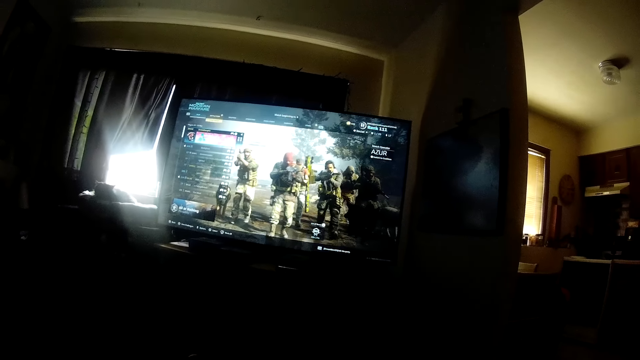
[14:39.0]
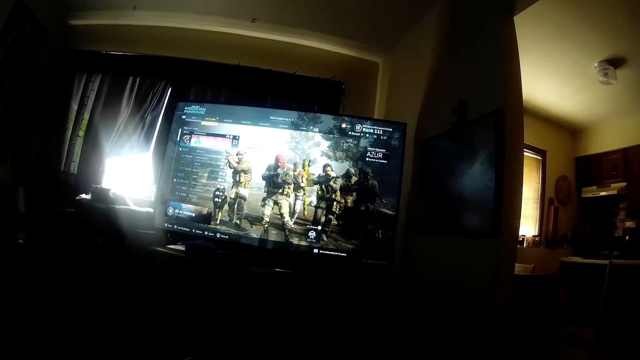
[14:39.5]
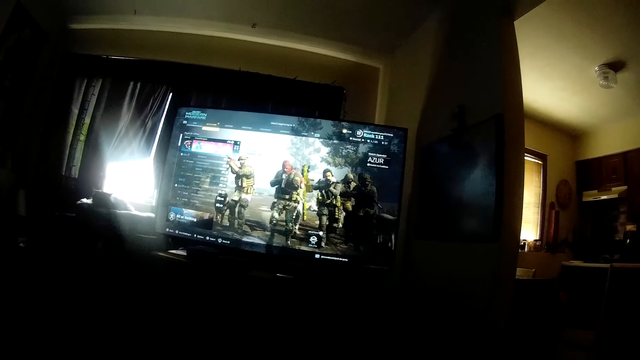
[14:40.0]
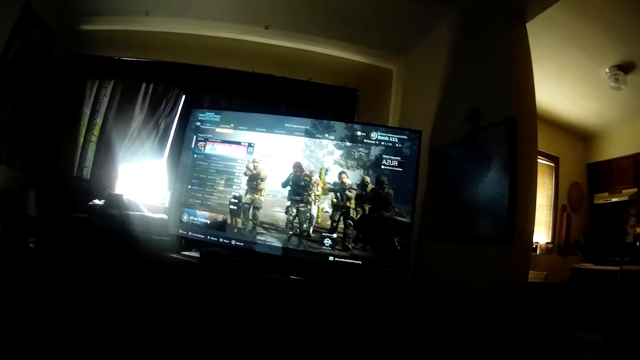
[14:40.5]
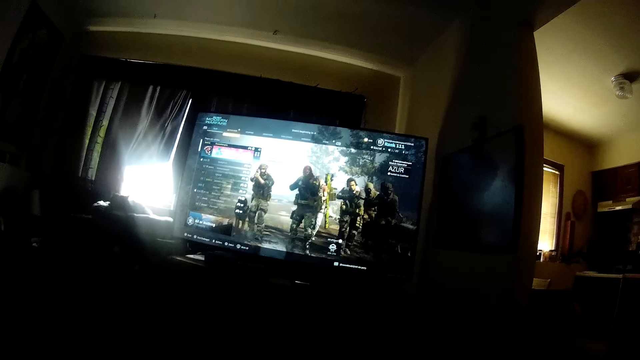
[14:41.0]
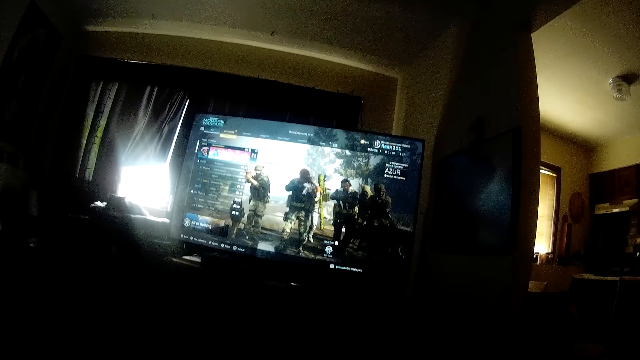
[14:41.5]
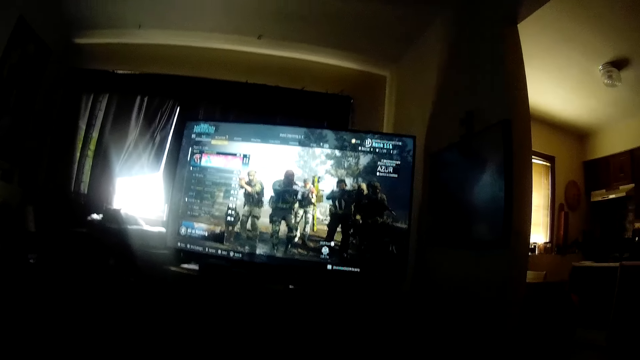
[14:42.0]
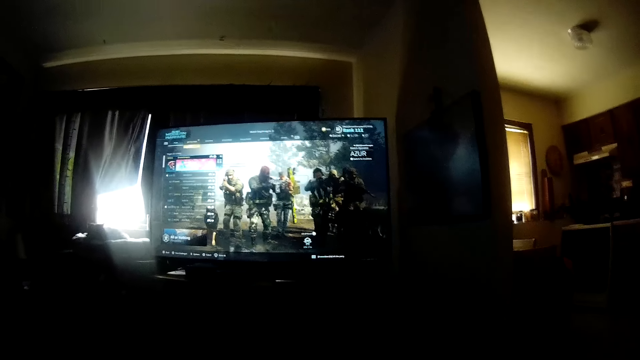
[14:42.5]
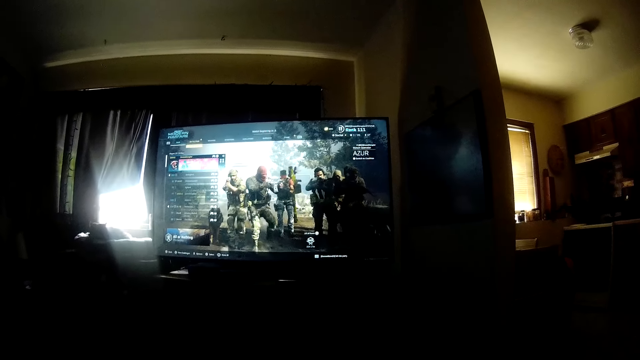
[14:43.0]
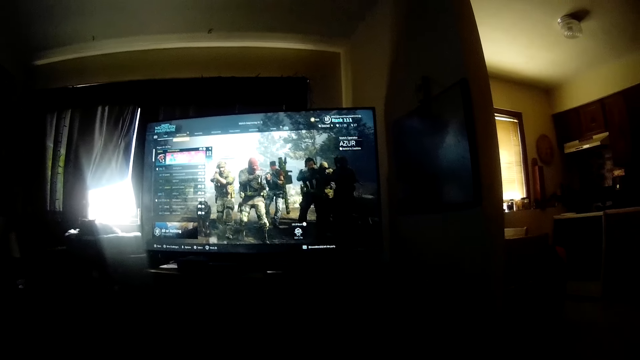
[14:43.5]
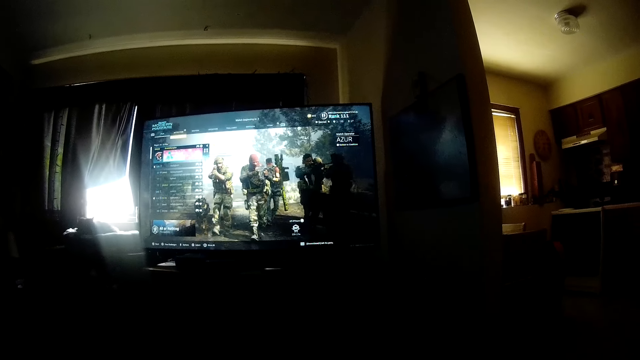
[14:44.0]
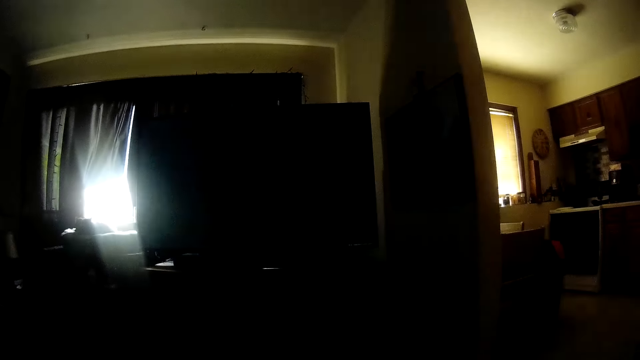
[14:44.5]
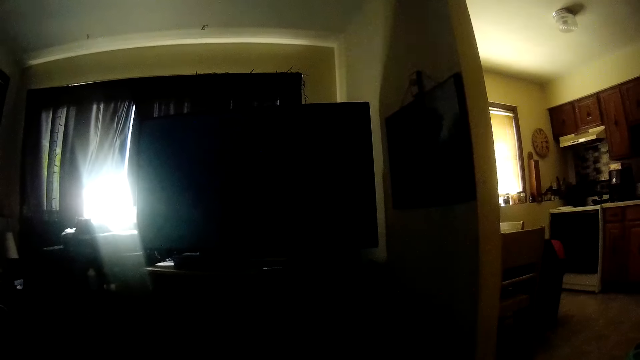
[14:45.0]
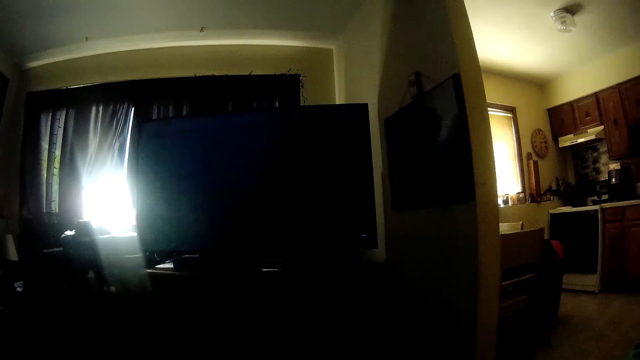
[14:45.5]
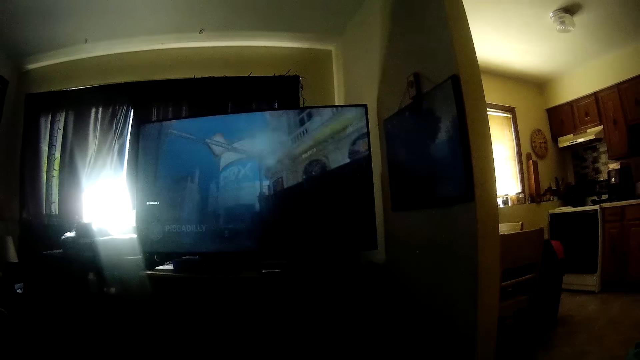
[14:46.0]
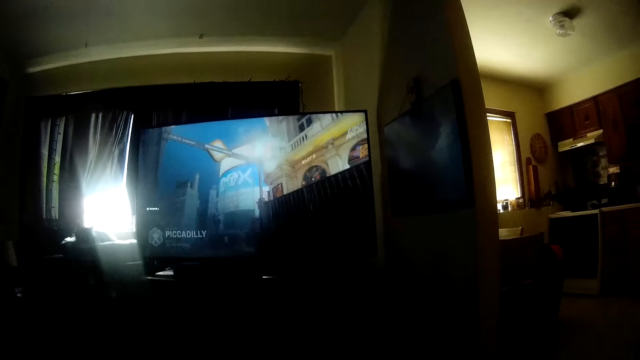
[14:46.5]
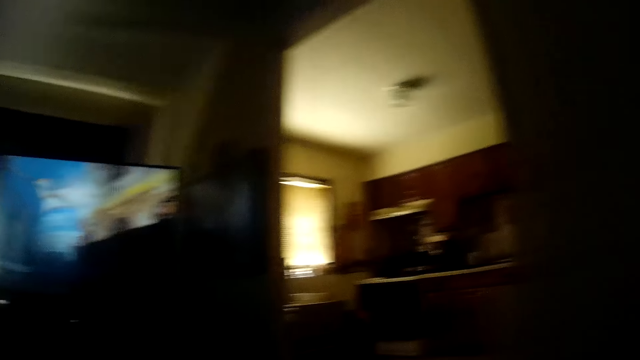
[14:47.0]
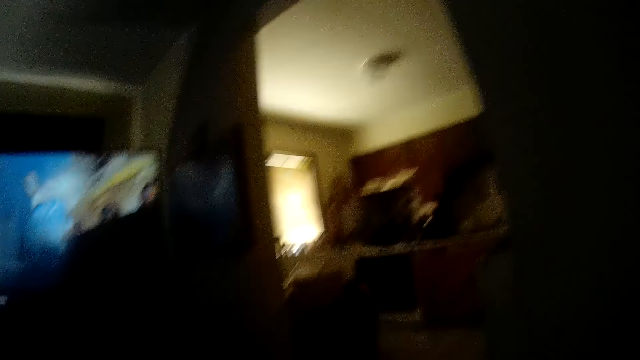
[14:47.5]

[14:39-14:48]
The camera wearer talks to himself.

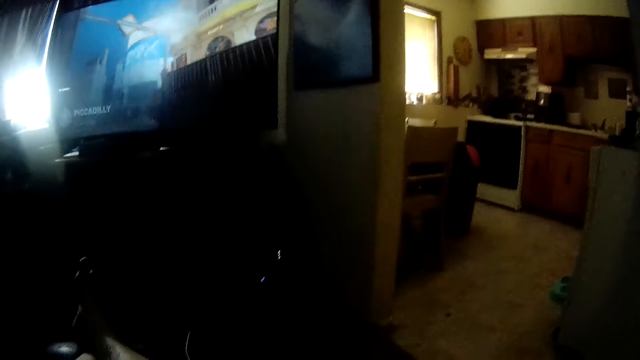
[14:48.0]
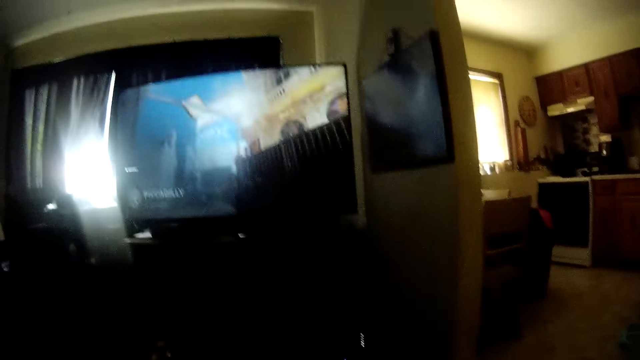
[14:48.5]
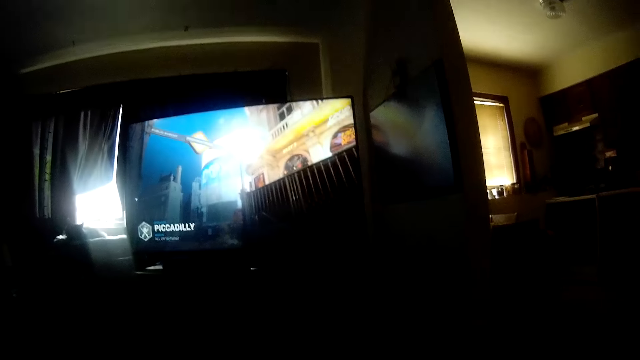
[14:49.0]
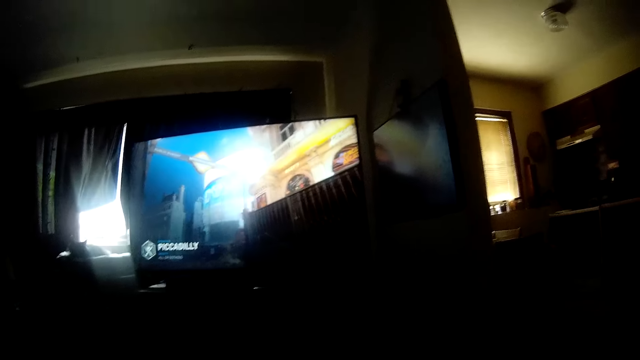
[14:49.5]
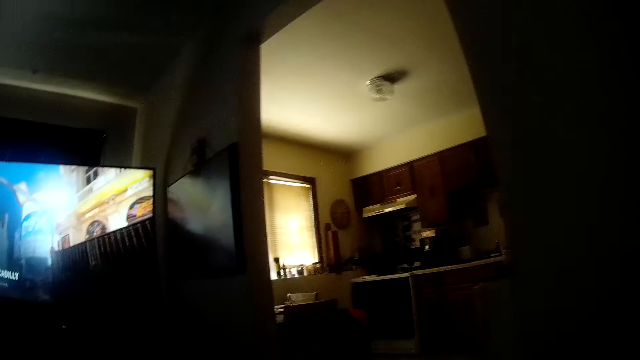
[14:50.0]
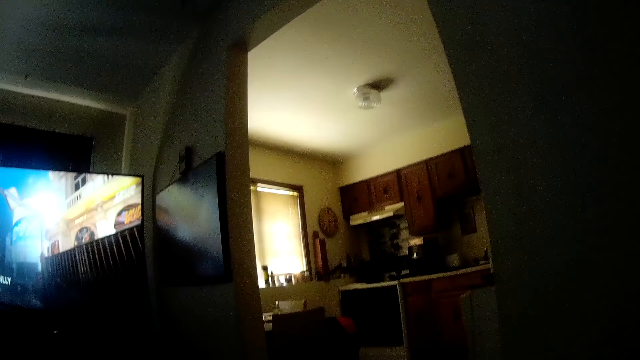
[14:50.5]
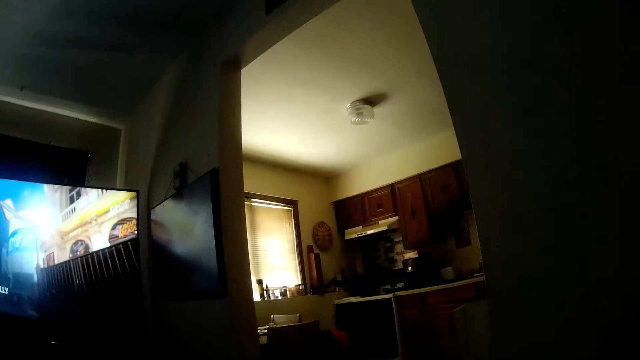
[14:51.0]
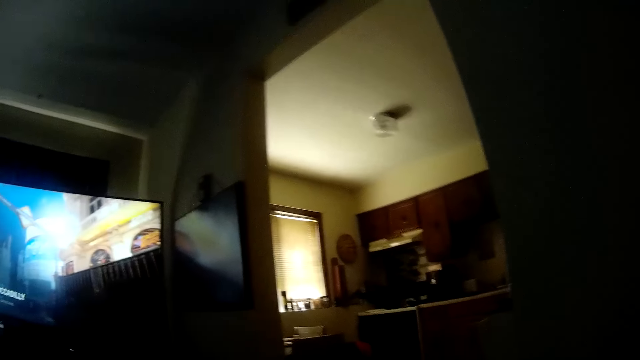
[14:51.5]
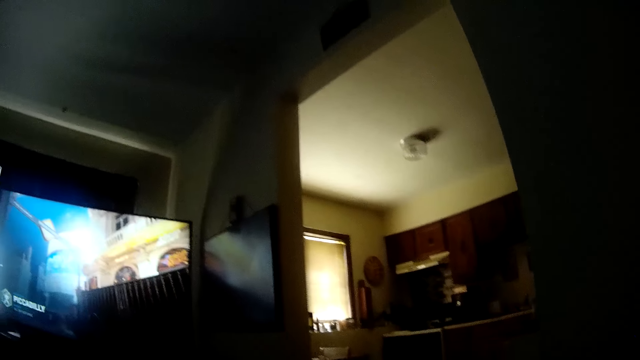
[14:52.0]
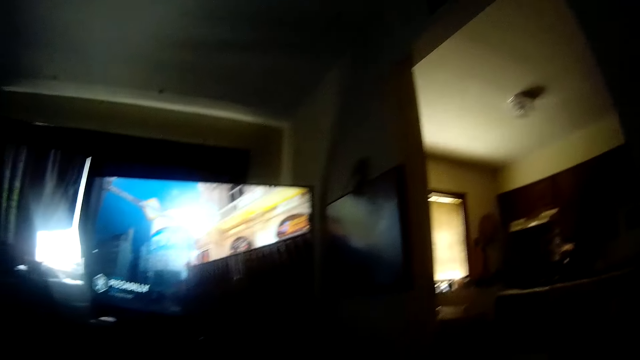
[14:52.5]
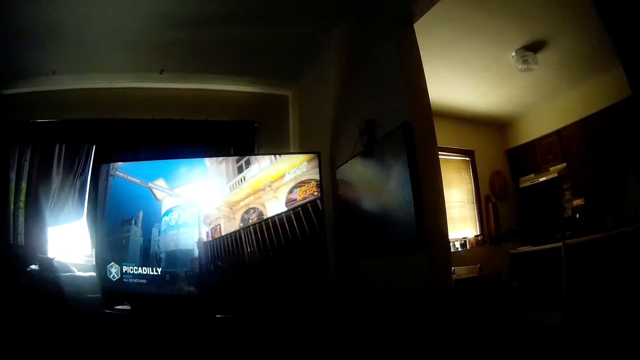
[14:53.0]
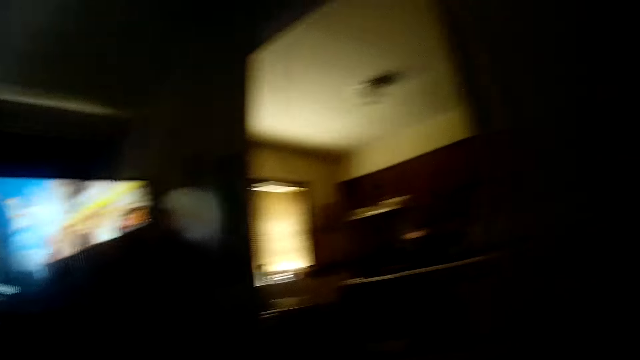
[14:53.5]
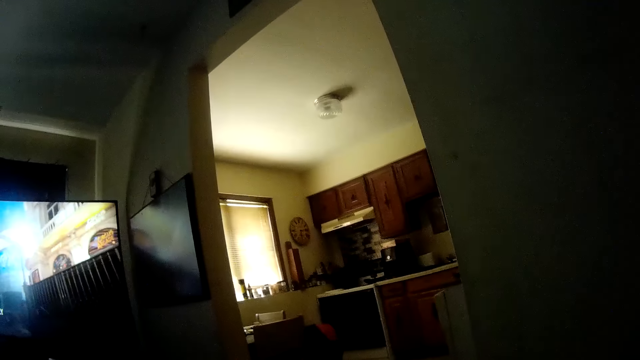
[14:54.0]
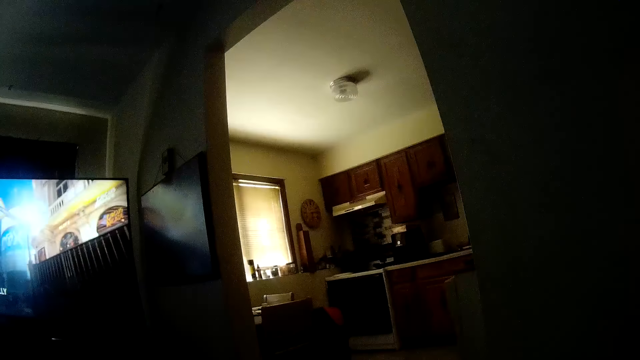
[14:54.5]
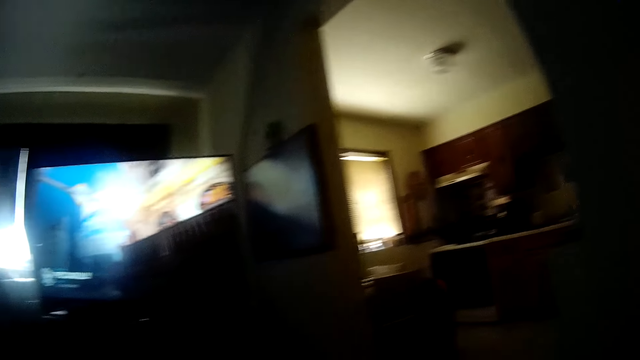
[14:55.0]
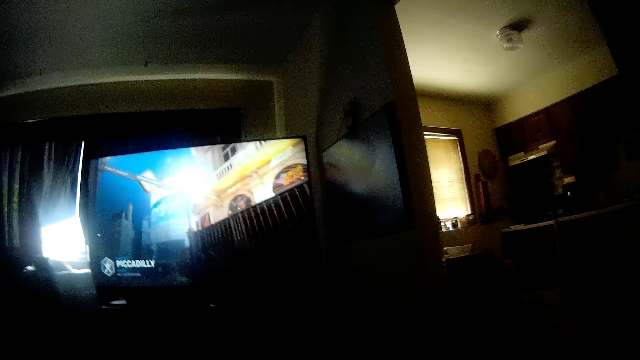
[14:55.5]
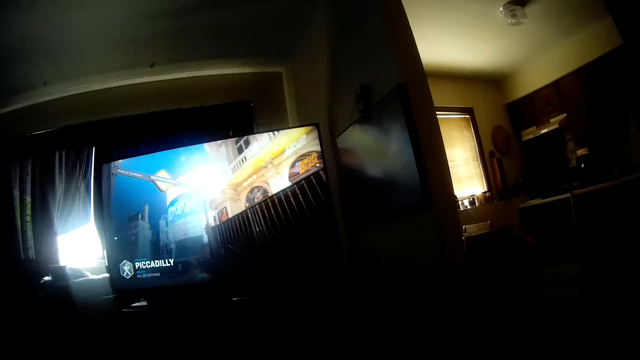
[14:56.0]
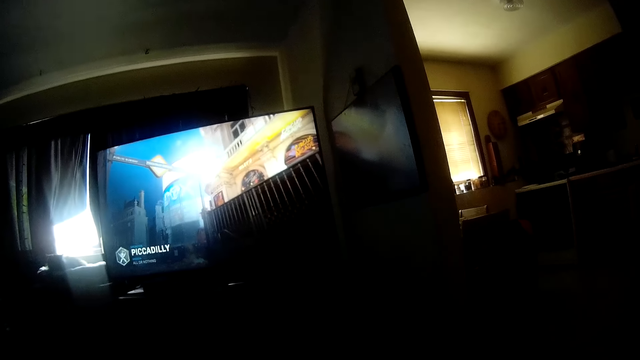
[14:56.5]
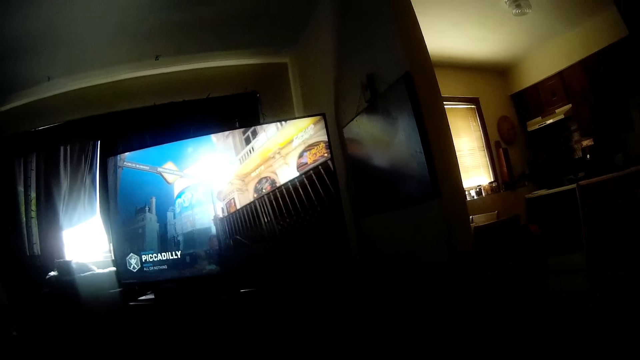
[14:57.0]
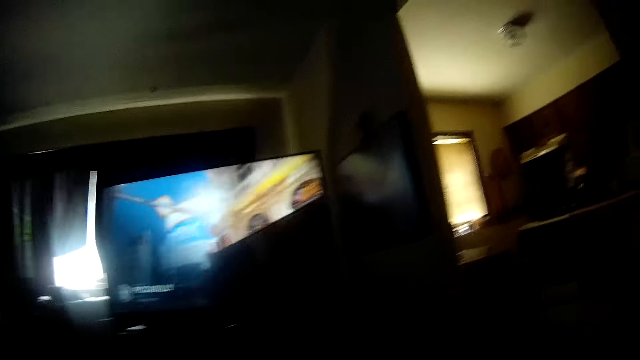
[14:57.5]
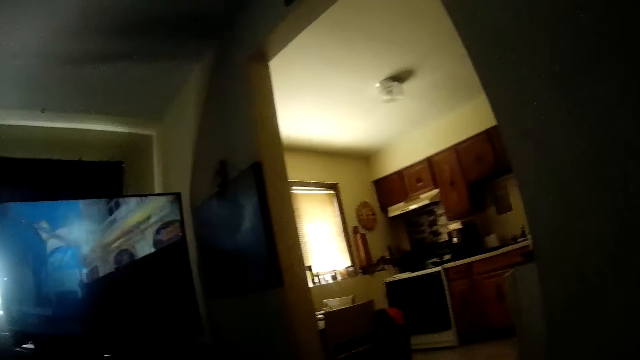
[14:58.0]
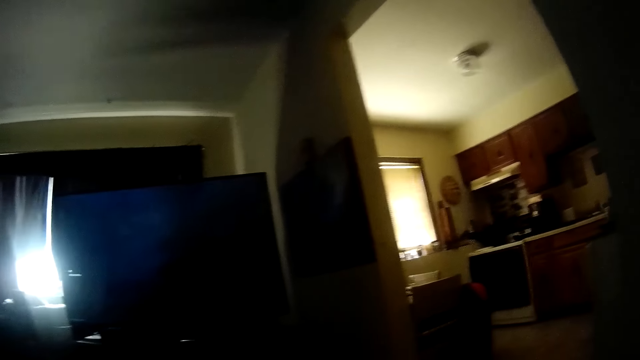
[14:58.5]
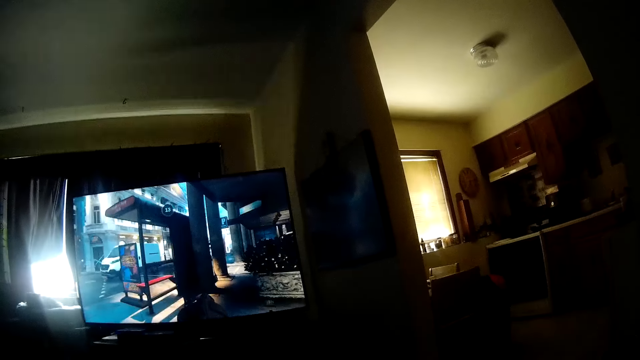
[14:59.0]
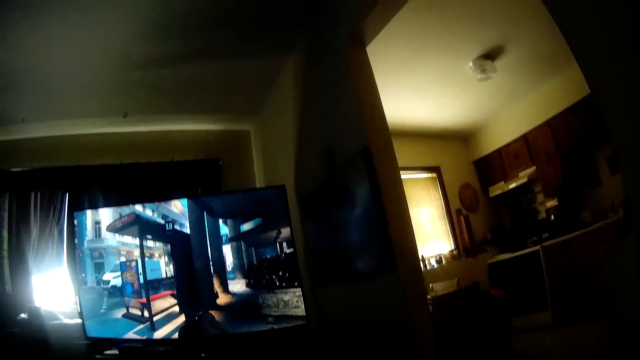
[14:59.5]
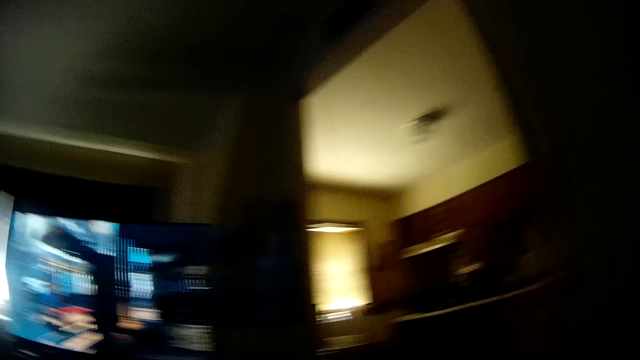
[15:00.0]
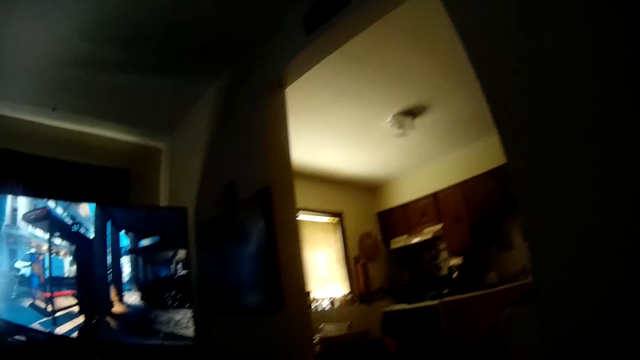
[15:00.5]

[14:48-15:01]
The camera wearer interacts with the woman.
